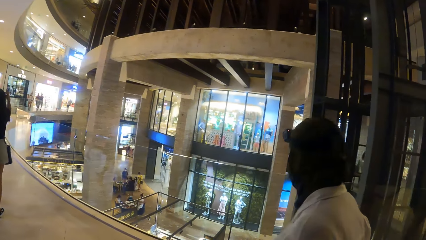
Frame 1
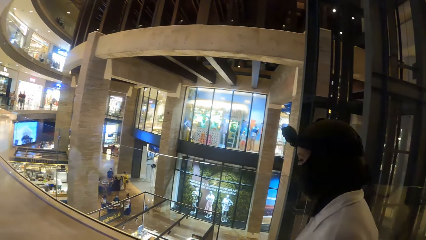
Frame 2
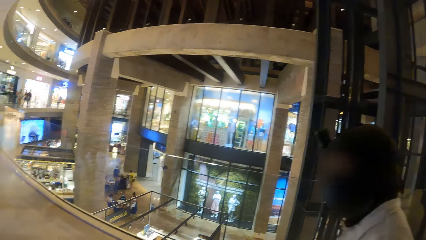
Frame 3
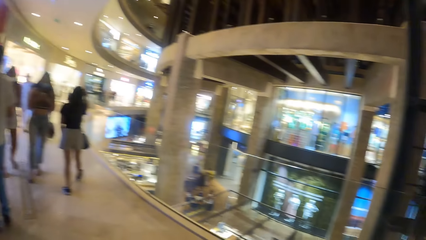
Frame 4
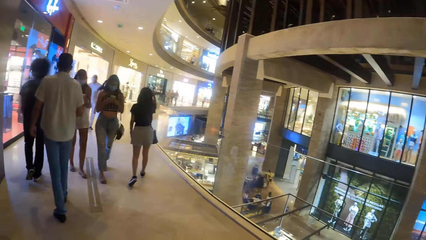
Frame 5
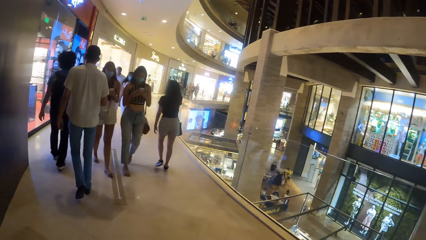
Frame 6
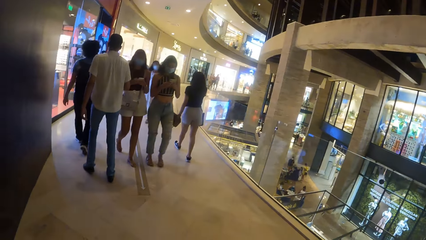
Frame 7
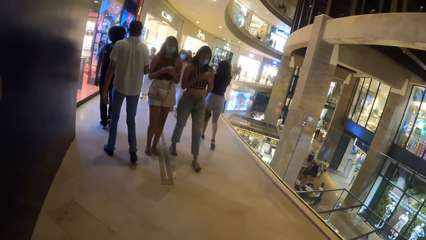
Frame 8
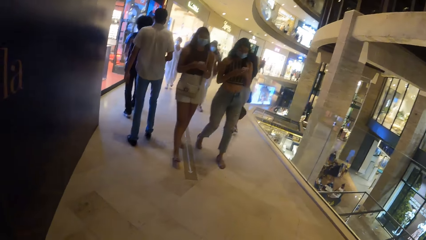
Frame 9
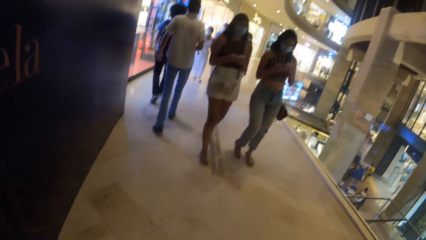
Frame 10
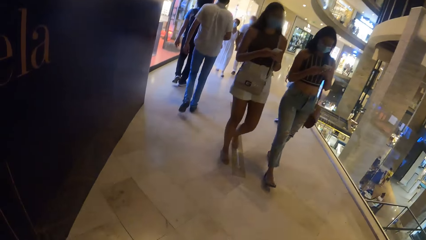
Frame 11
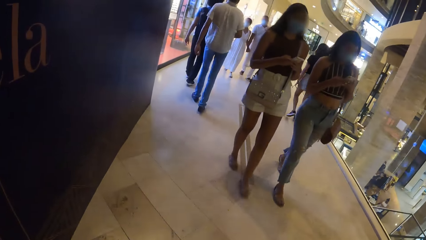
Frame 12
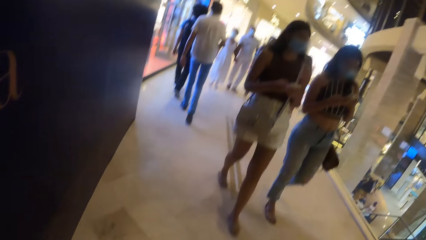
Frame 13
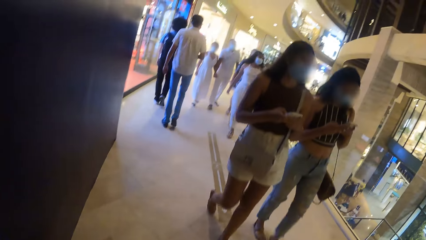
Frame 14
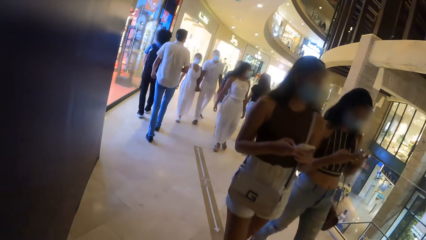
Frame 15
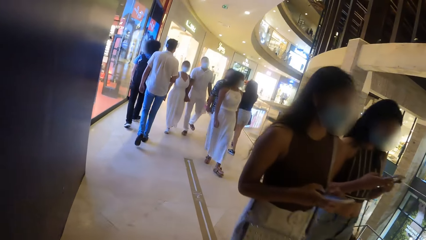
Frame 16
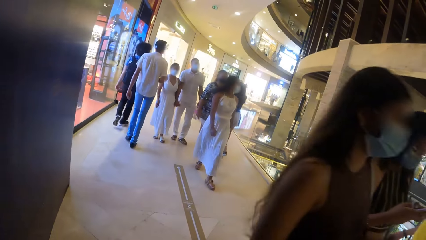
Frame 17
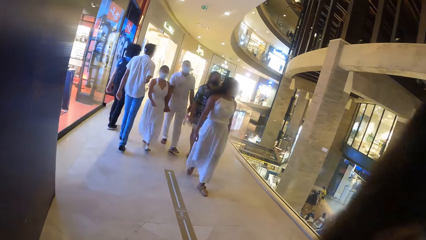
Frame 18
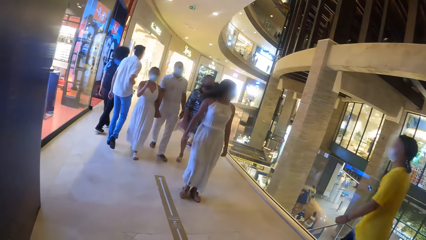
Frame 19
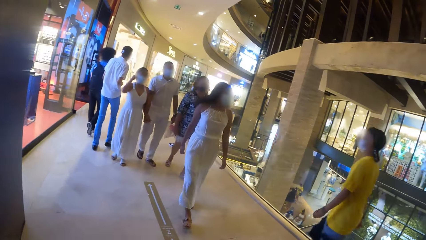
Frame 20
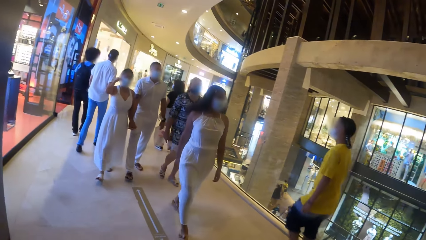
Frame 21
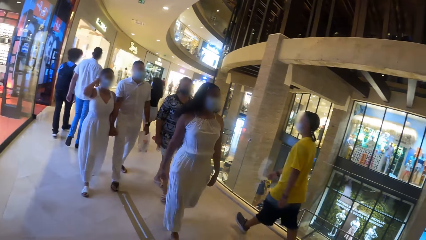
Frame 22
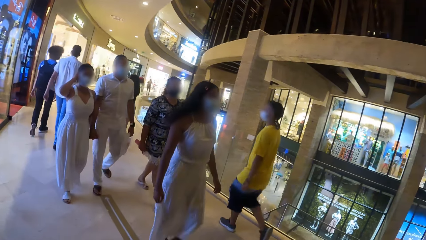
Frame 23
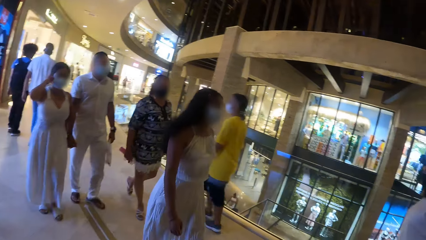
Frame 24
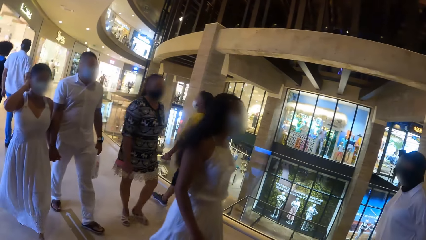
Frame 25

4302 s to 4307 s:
The camera wearer walks in the building.

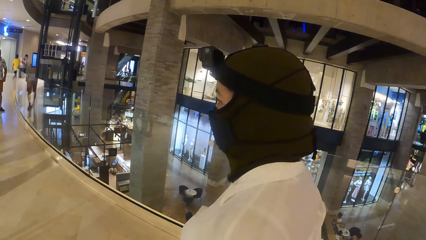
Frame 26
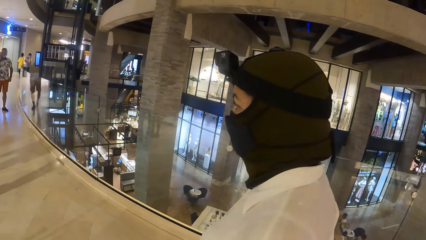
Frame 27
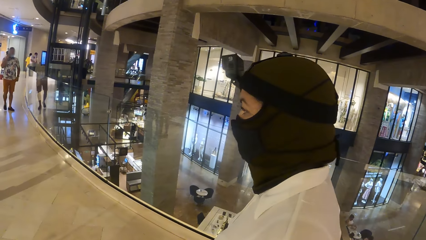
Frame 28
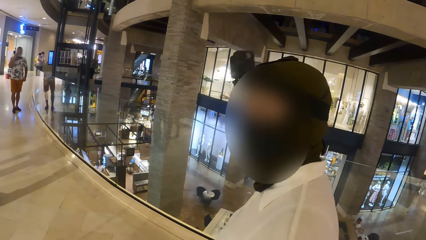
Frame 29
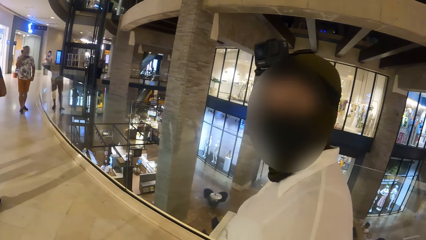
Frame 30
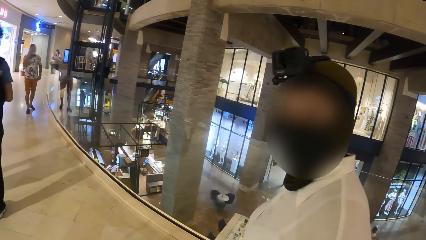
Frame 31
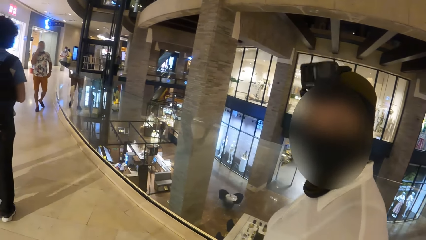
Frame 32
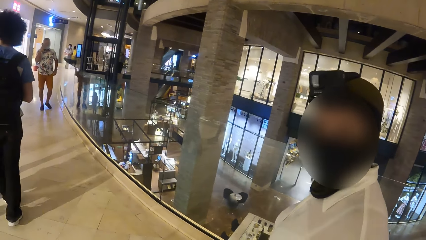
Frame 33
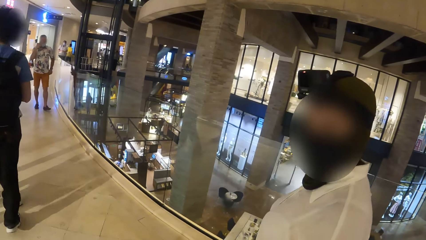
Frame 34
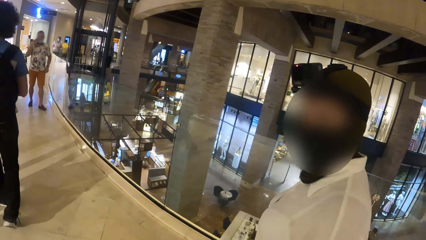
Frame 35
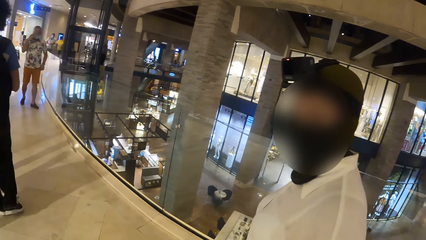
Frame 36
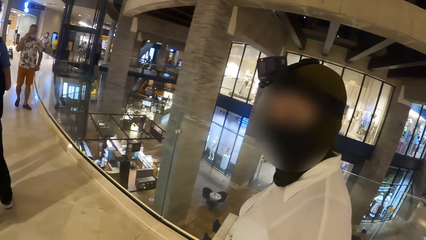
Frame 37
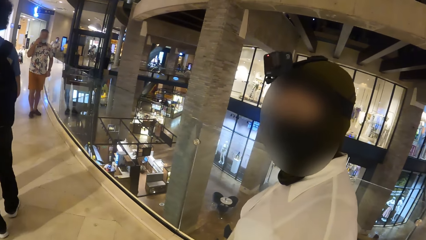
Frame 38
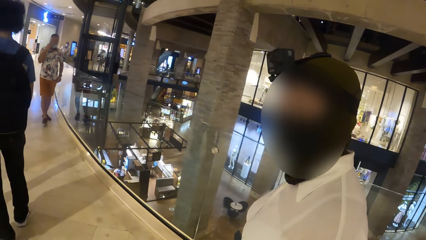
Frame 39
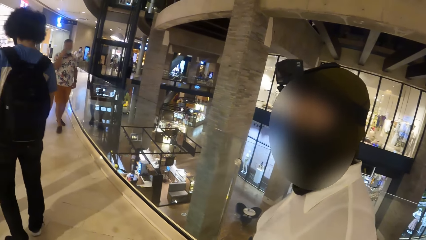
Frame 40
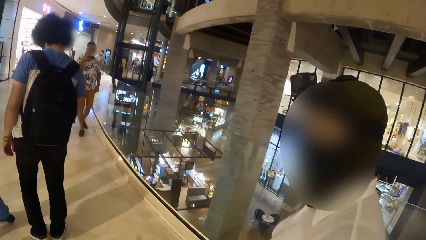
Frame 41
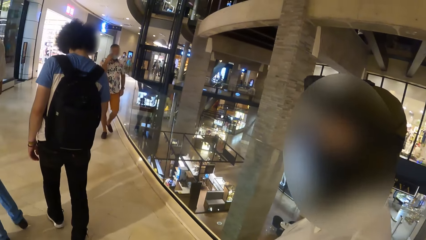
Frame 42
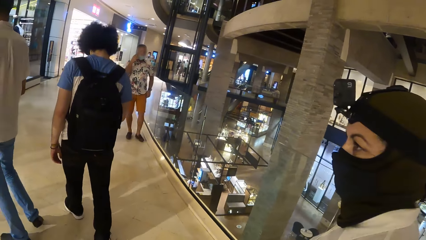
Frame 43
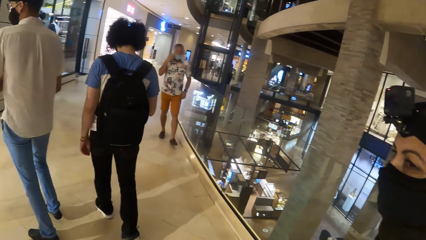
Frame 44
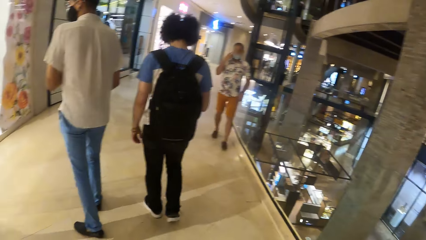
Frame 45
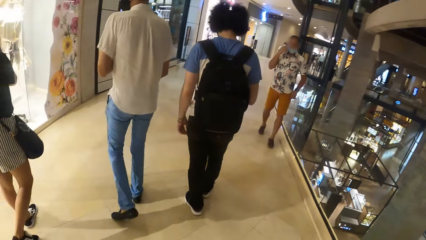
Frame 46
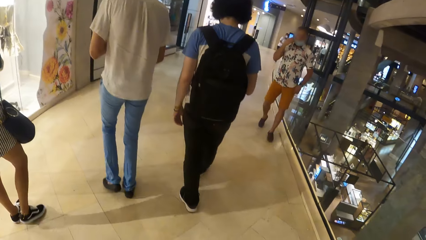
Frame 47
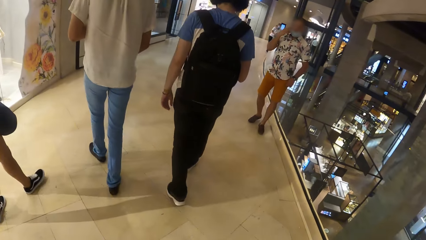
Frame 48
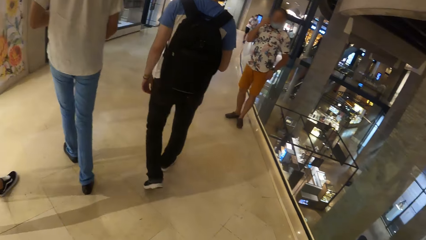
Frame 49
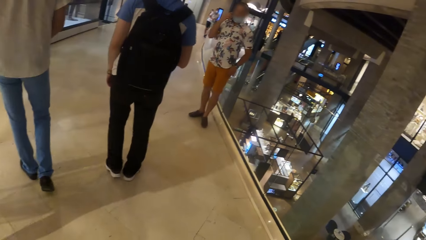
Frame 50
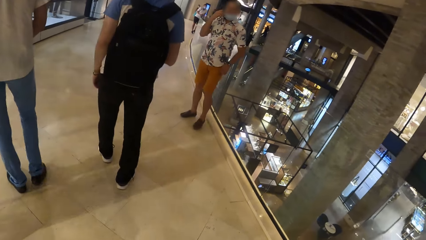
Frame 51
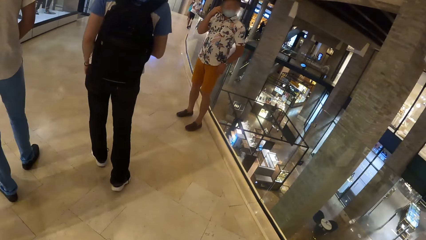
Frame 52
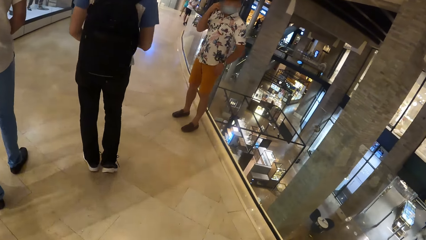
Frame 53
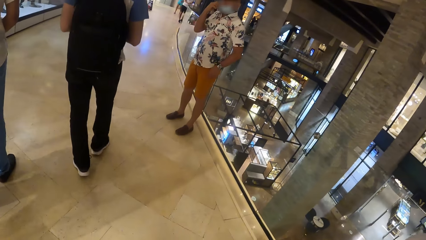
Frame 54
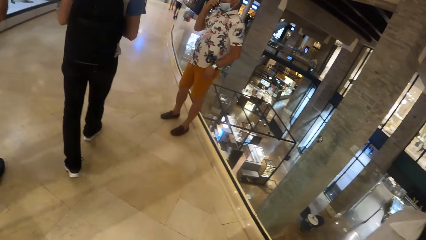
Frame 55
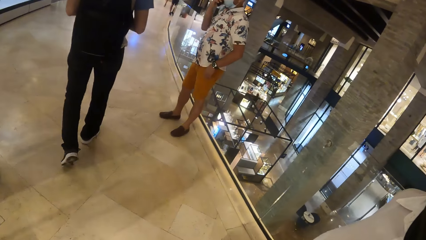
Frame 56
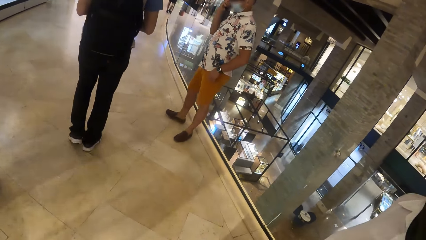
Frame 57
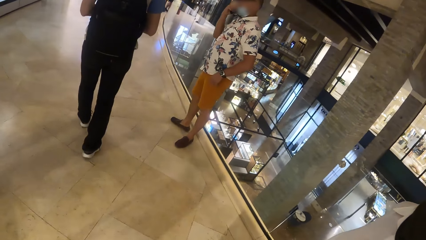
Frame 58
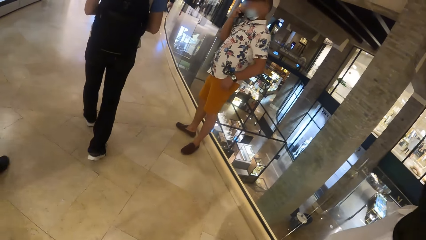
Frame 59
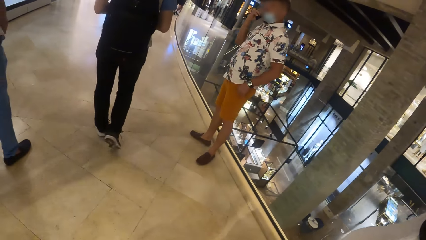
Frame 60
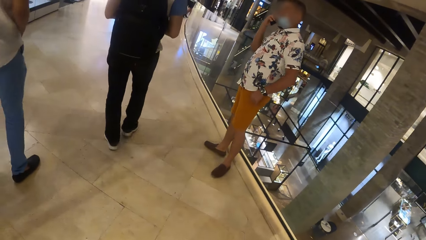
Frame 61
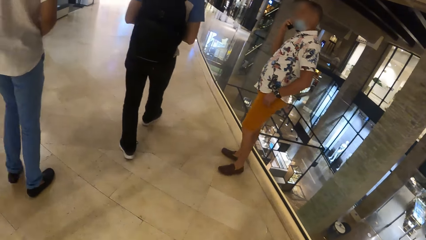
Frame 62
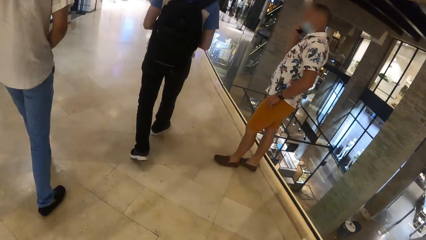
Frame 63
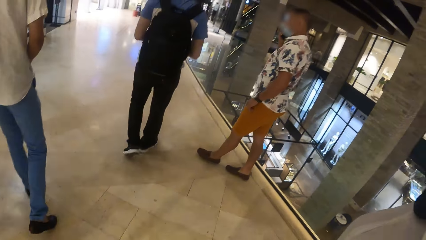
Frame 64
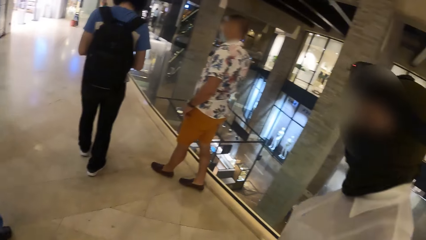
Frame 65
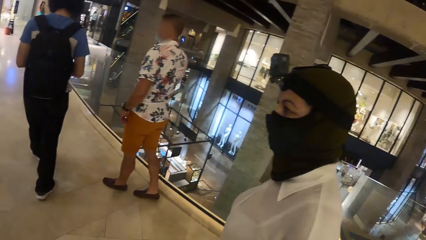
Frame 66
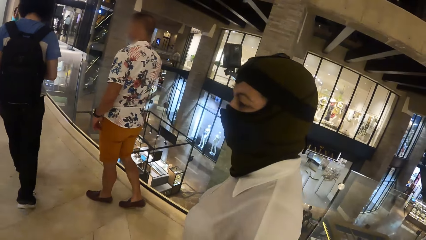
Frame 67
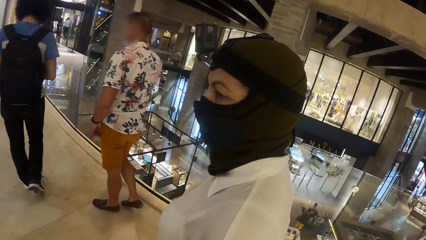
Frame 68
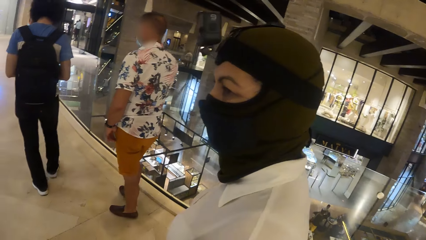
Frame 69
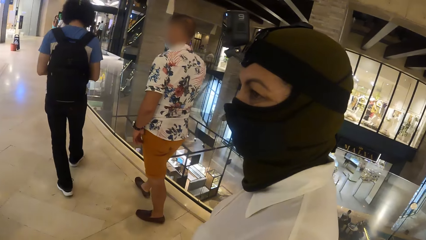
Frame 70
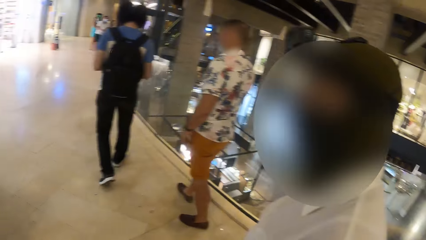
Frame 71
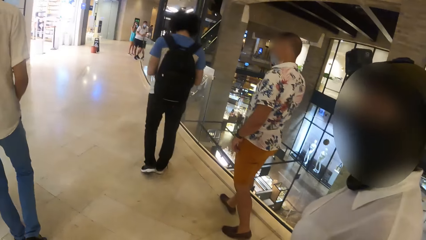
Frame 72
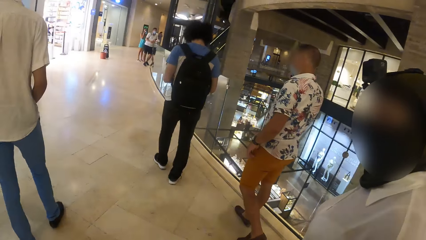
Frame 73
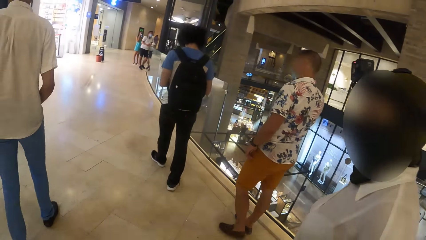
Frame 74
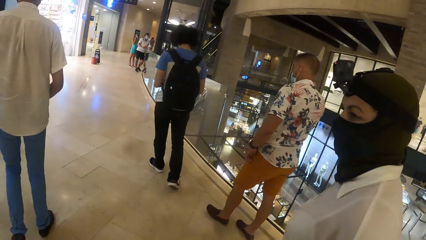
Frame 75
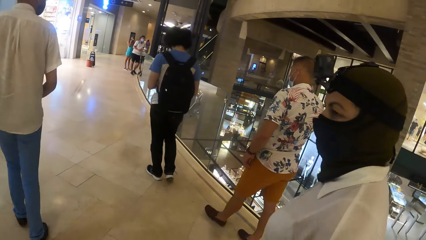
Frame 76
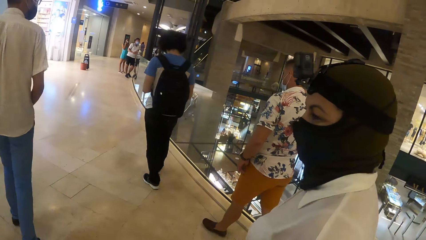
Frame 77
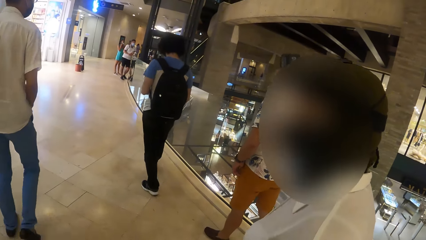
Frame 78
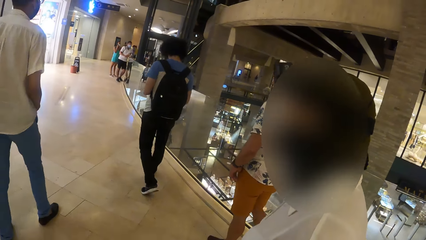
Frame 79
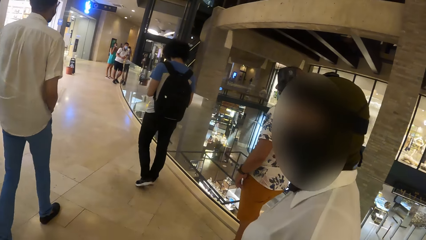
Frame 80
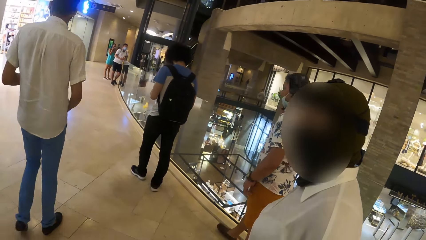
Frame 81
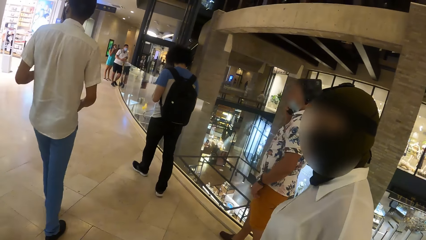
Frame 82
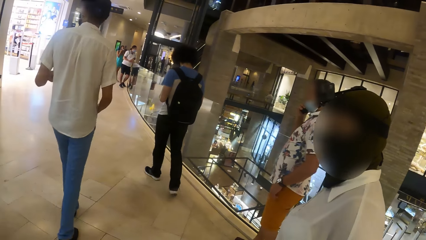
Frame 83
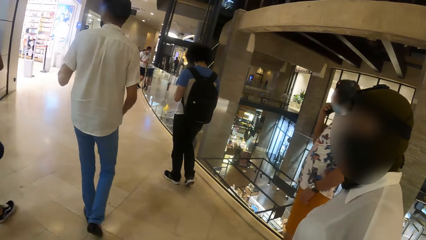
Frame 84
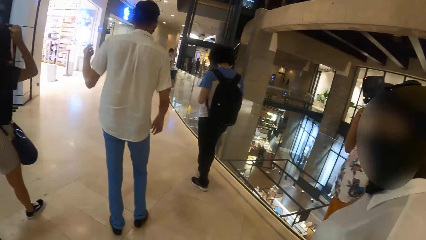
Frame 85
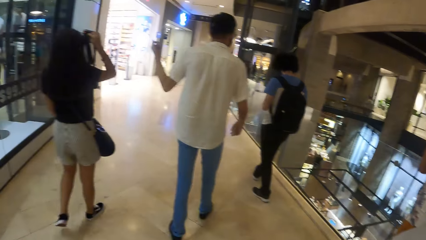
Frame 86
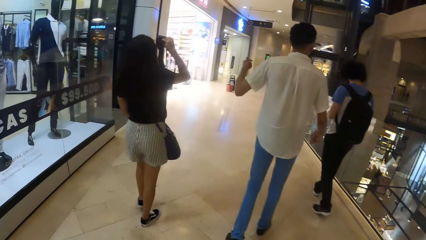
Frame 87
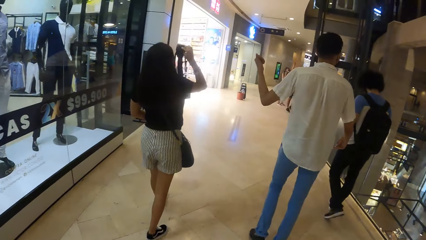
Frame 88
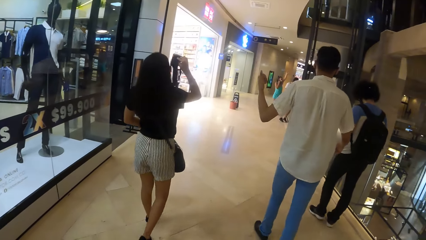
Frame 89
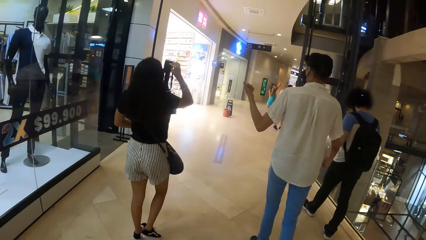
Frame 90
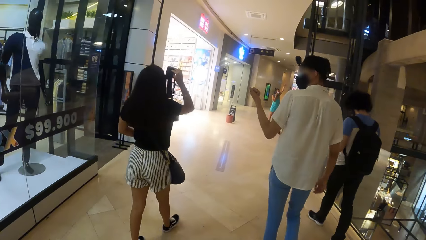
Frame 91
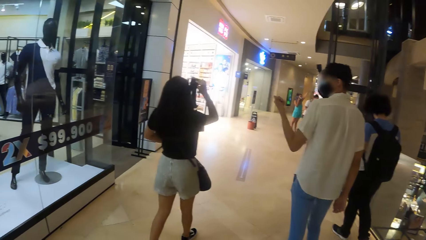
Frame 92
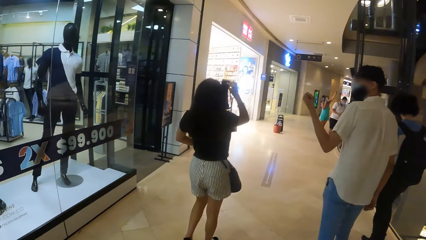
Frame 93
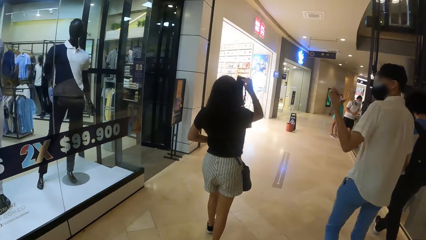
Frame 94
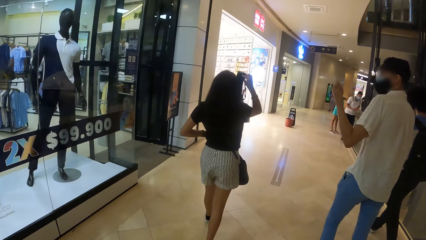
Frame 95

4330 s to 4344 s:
The camera wearer converses with a person. They walk in the building. A man interacts with a woman. The woman operates a camera with her right hand.
